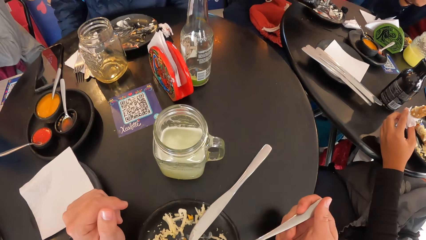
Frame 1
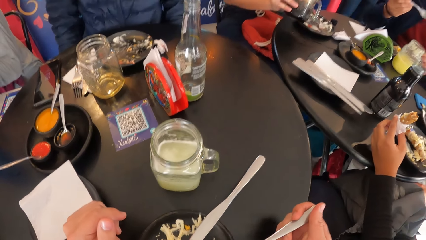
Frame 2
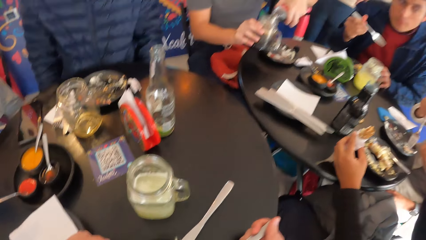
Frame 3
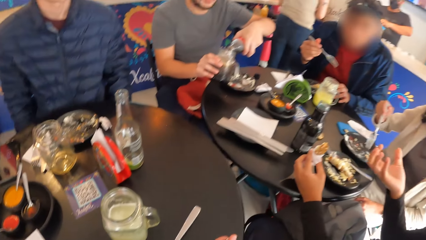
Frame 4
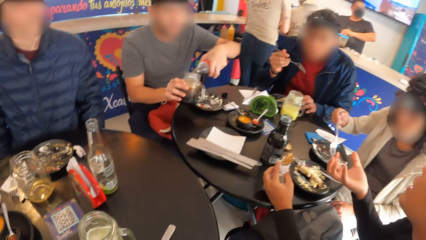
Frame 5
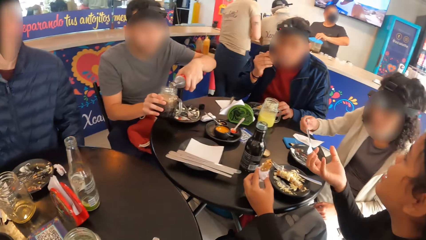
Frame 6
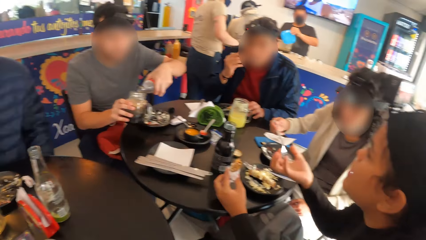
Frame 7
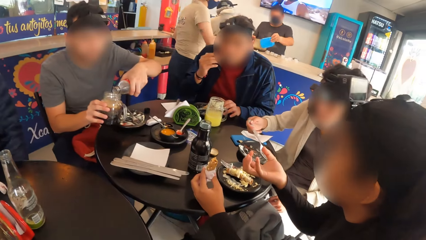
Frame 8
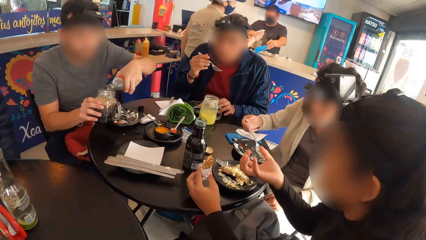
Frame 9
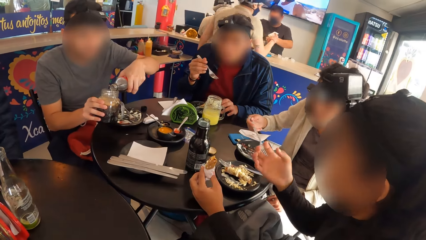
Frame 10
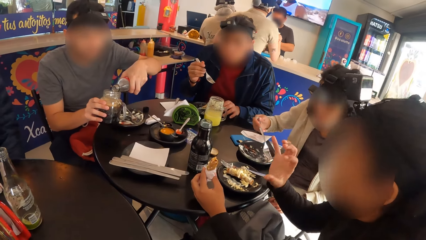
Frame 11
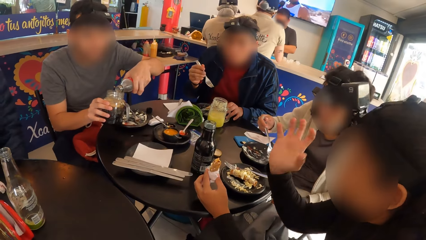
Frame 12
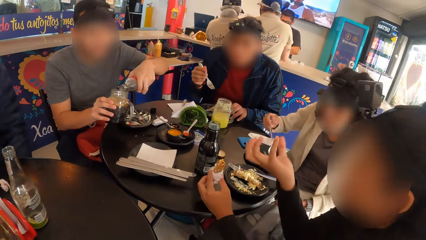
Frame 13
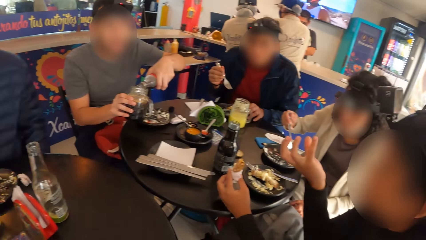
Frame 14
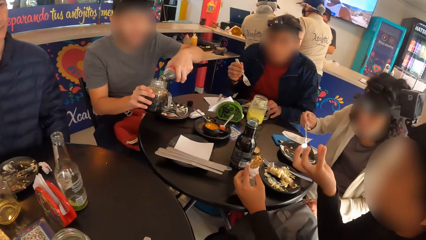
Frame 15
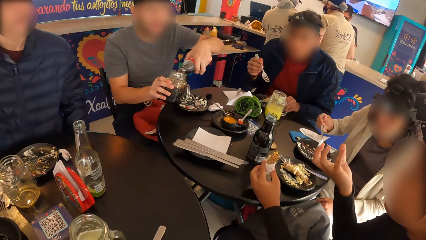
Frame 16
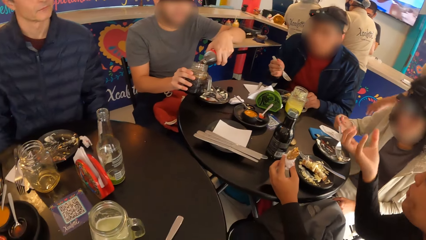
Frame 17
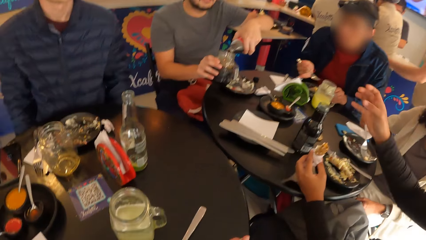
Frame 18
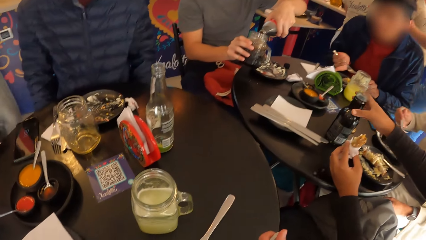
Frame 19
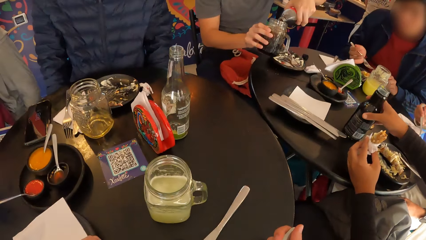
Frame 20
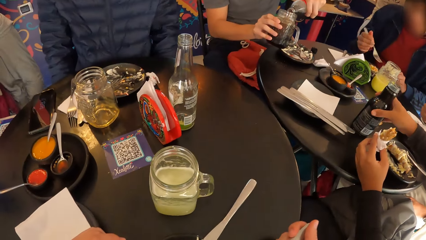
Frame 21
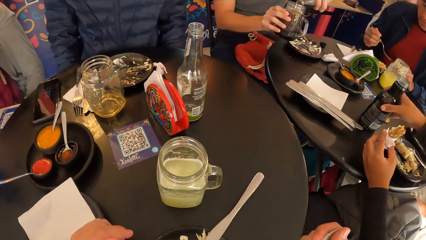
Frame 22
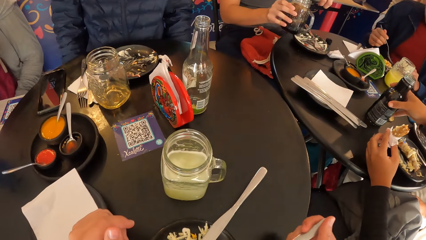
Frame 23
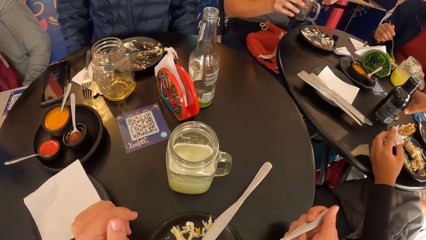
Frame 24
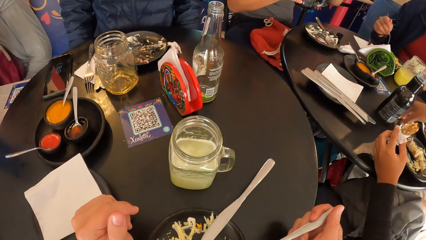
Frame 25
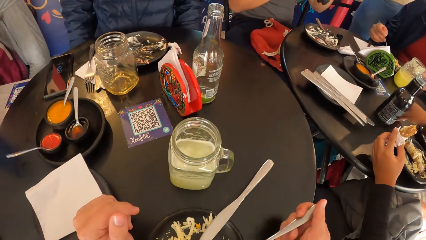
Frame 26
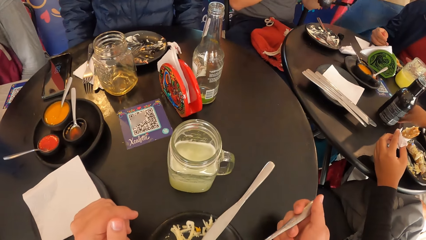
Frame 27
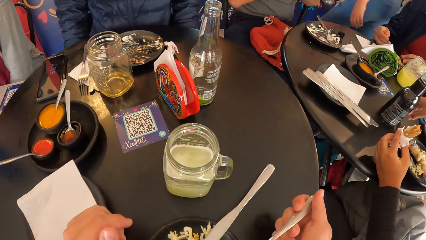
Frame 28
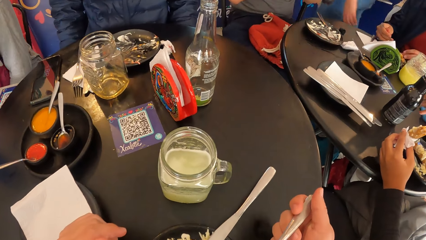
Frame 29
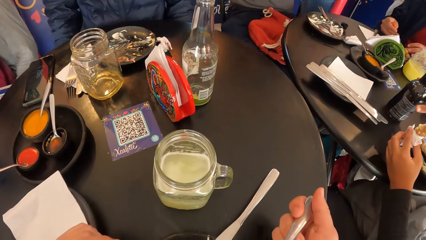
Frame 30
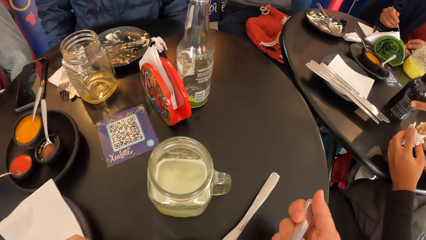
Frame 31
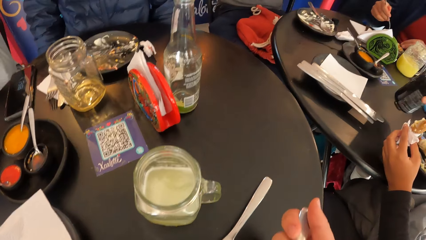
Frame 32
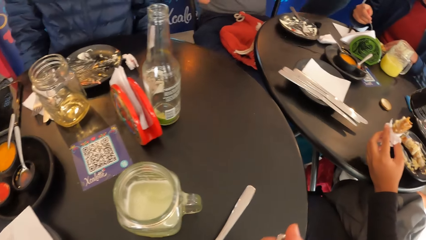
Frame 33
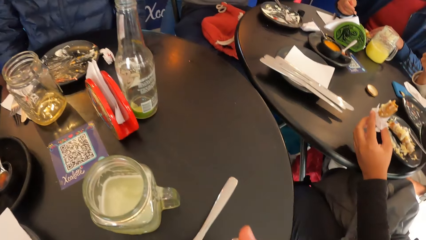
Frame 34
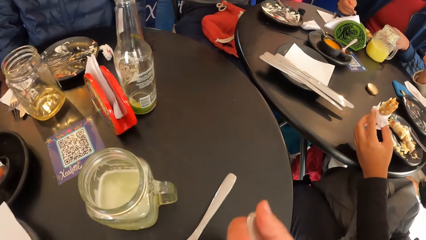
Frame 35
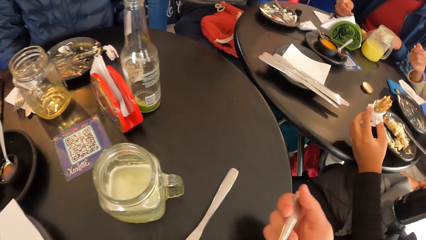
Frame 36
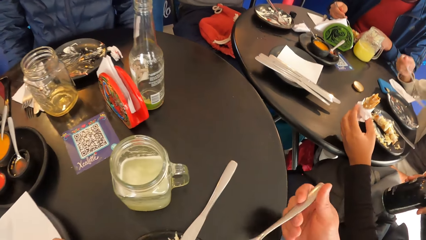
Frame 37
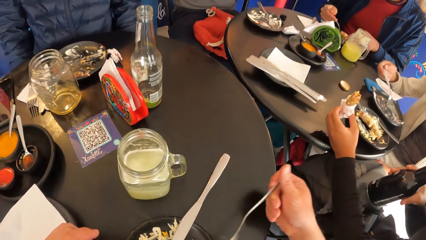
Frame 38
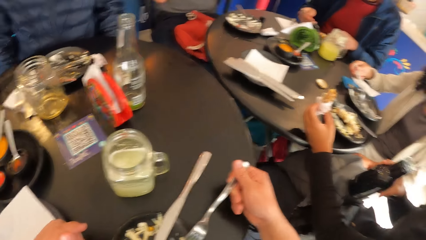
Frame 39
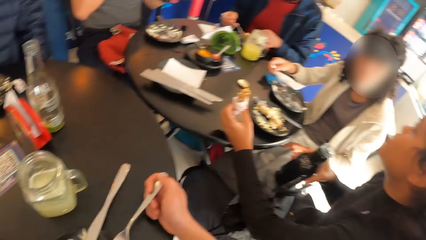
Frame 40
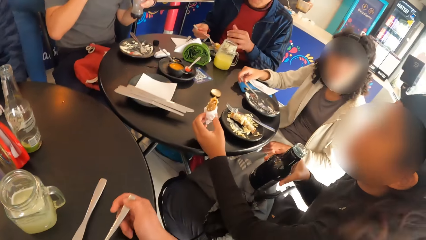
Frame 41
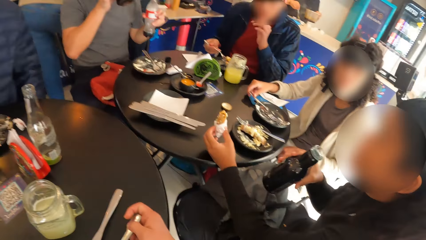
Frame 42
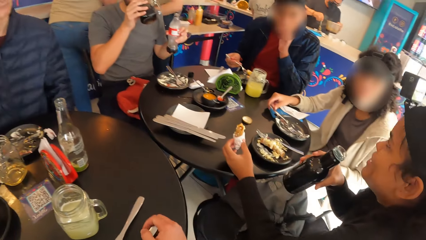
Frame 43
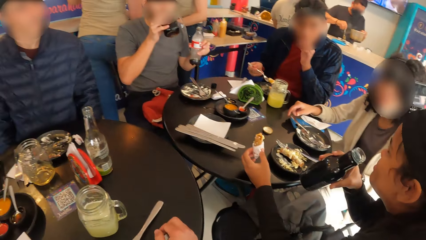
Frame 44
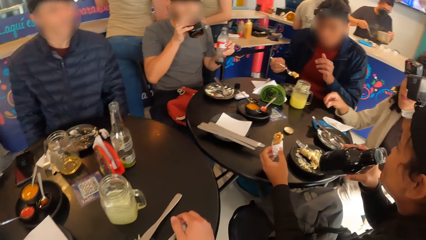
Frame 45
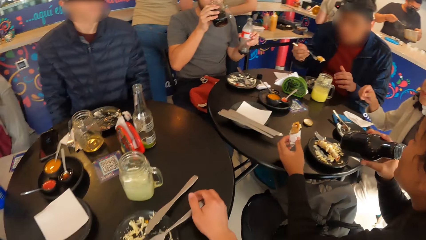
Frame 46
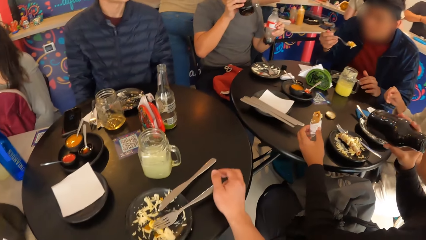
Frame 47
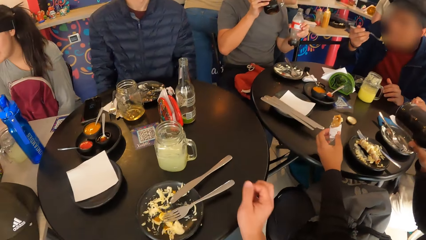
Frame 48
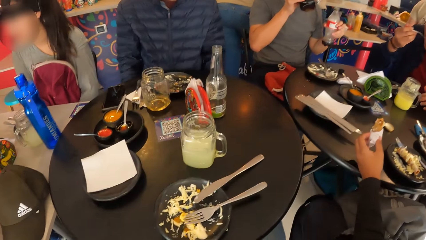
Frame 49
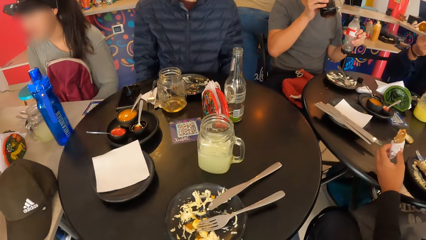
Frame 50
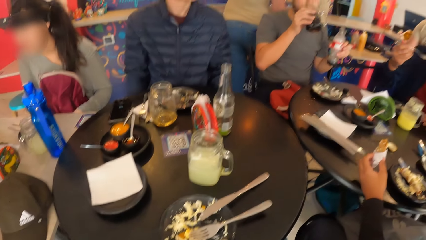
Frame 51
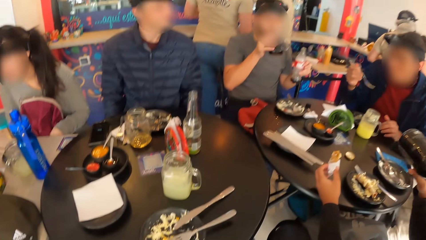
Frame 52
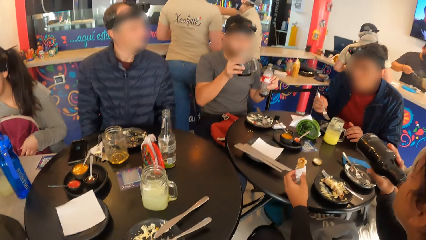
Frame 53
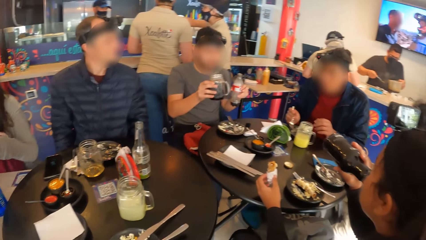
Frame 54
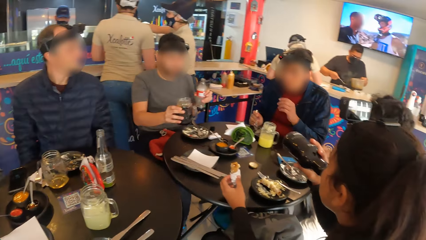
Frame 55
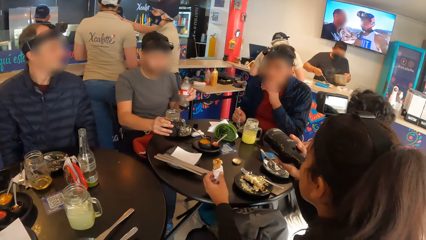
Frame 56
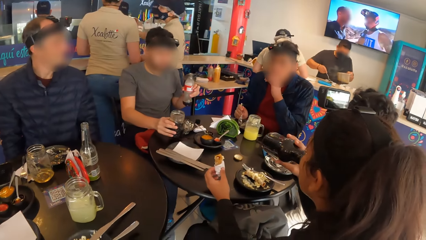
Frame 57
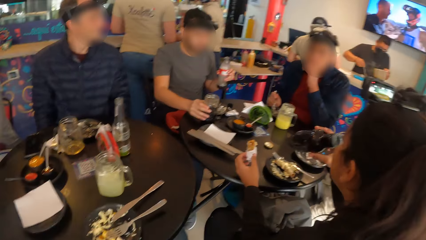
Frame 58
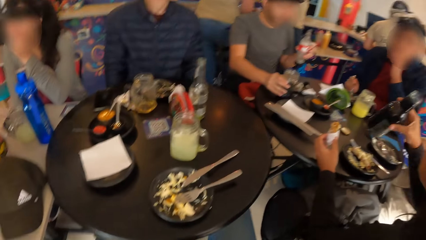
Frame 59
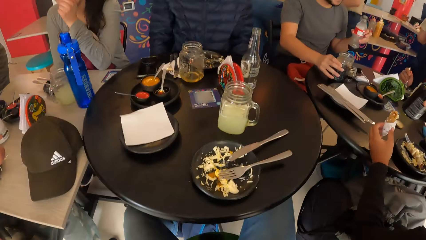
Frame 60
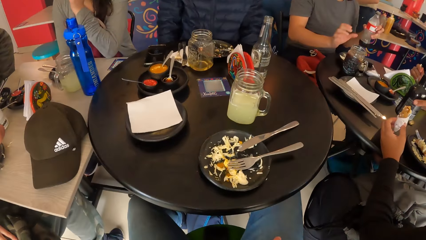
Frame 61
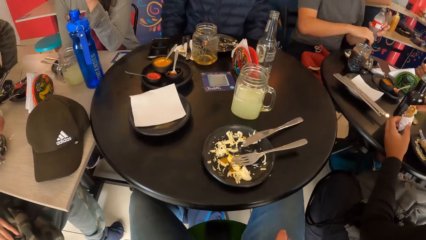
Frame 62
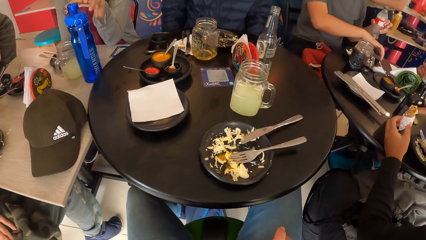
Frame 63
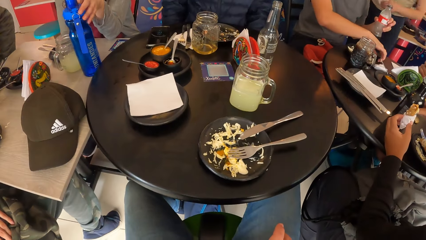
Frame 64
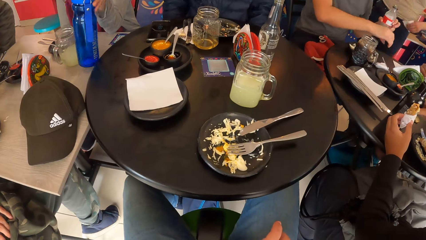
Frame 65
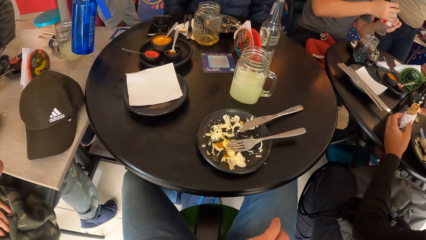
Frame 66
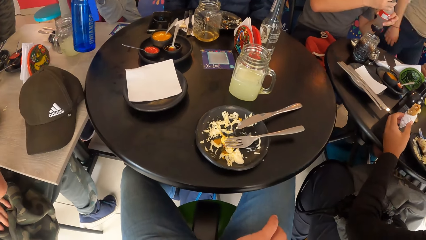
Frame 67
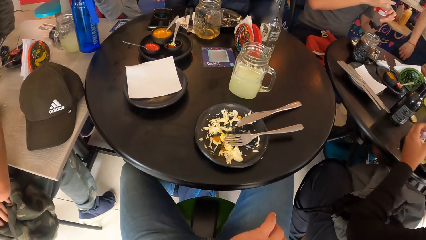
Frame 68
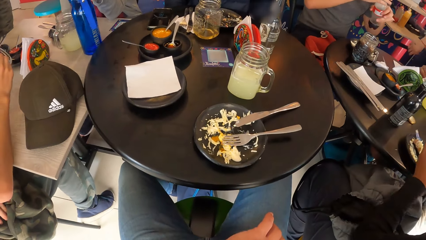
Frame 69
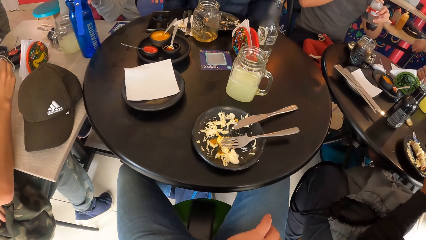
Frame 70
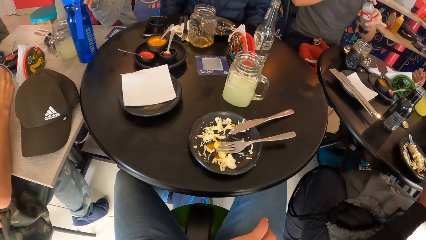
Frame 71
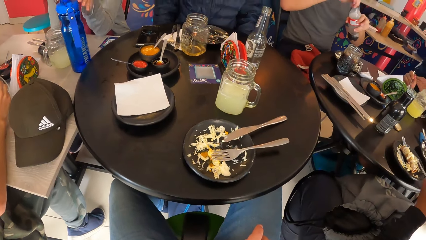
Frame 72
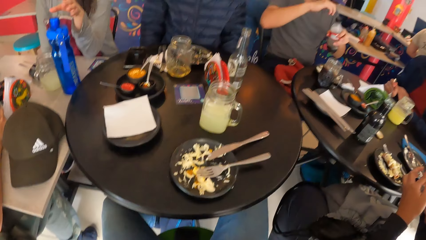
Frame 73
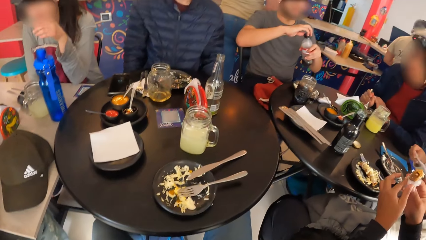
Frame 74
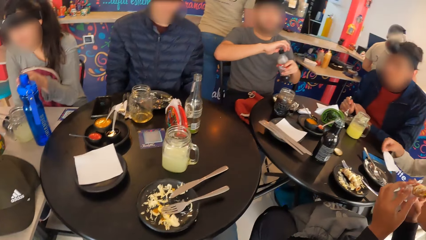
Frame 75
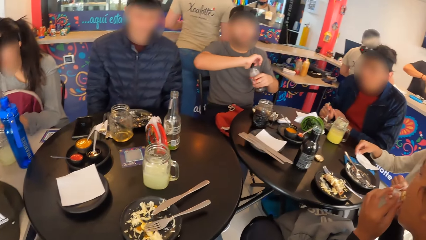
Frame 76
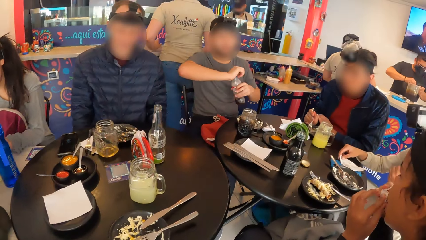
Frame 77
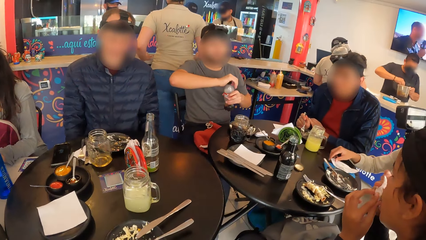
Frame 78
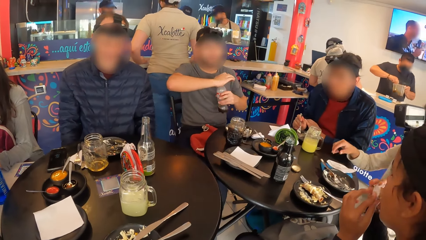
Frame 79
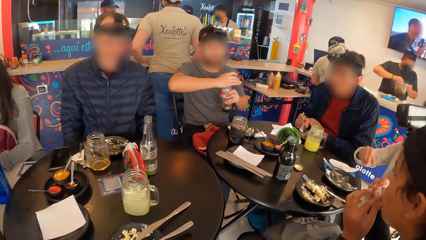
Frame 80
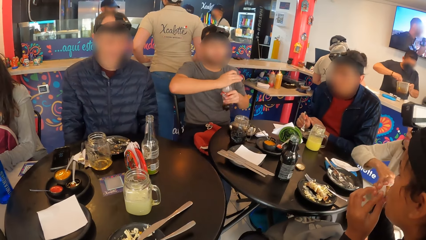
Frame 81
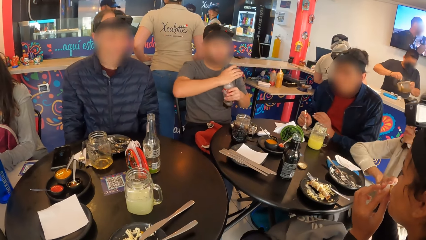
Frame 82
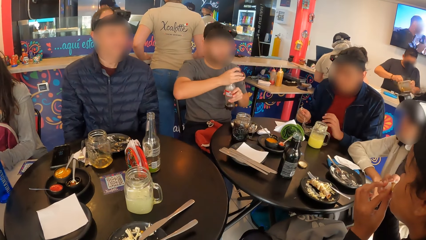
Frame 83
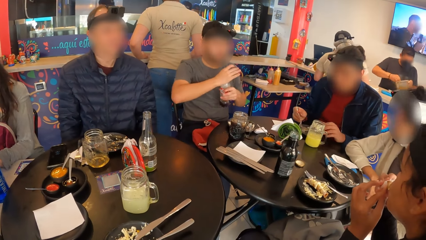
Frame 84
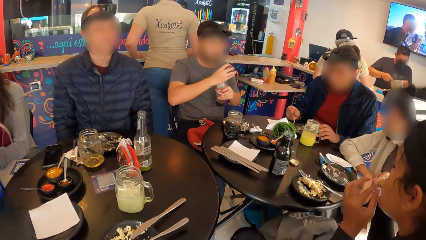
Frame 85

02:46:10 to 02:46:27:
The camera wearer bites food. She looks around. She eats salad from the plate on the table with the fork in her right hand. A woman picks the bottle from the table with her right hand. The woman drinks soda from the bottle with her right hand. A man drinks soda from the cup in his right hand. Another man eats salad from the plate on the table with the fork in his right hand. The camera wearer bites food. The first man drops the cup on the table with his right hand. The woman drops the bottle on the table with her right hand. The first man picks the lid of the bottle of soda from the table with his right hand. The first man covers the bottle of soda with the lid in his right hand. Another woman drops a piece of paper towel on the table with her right hand.
